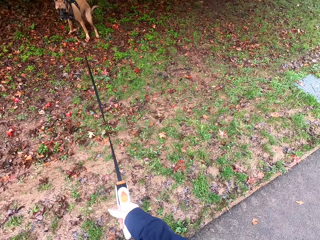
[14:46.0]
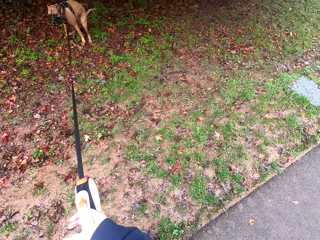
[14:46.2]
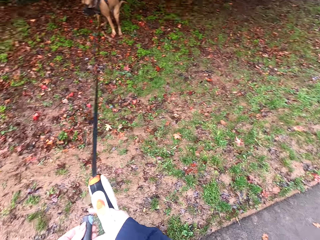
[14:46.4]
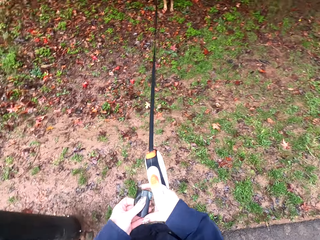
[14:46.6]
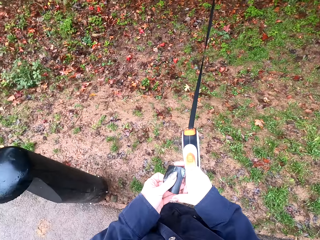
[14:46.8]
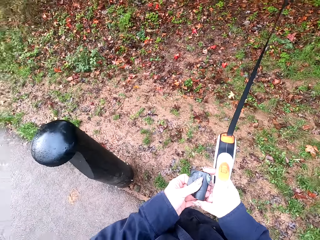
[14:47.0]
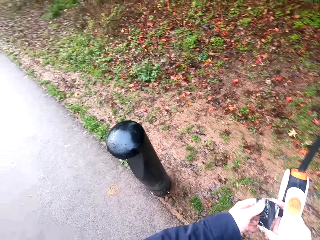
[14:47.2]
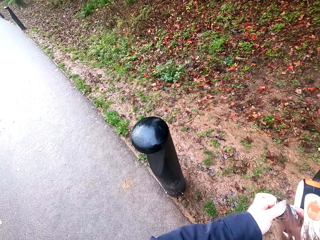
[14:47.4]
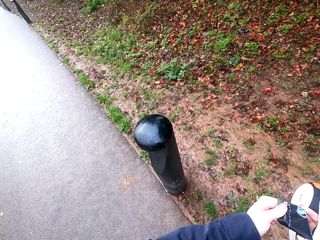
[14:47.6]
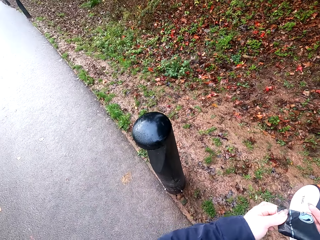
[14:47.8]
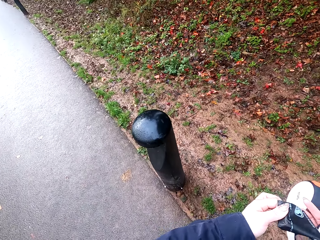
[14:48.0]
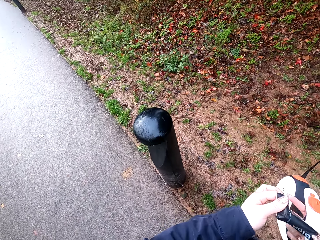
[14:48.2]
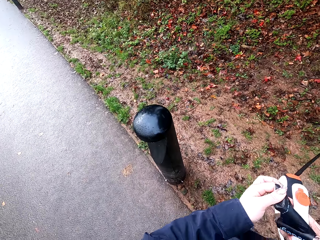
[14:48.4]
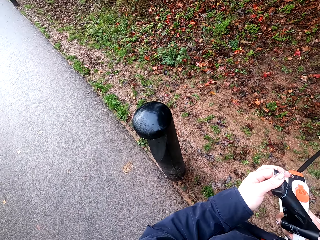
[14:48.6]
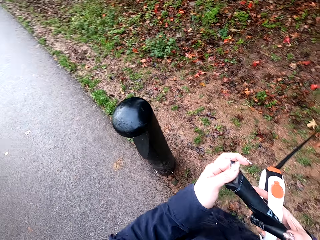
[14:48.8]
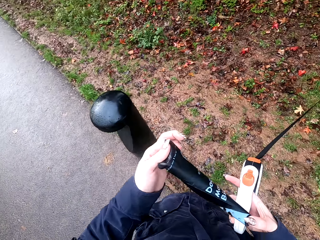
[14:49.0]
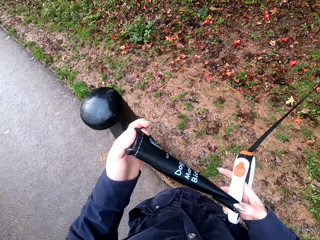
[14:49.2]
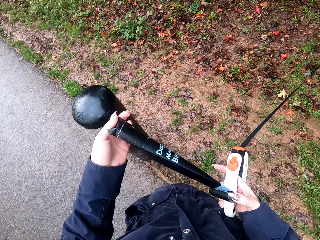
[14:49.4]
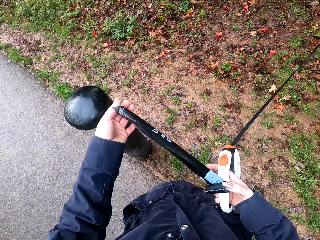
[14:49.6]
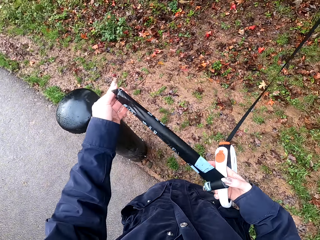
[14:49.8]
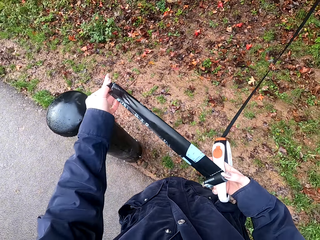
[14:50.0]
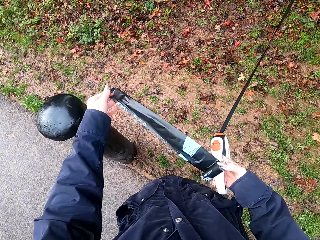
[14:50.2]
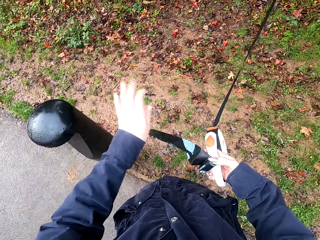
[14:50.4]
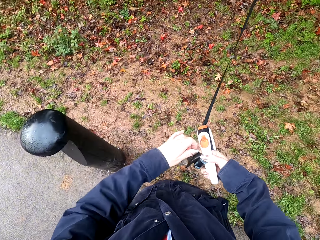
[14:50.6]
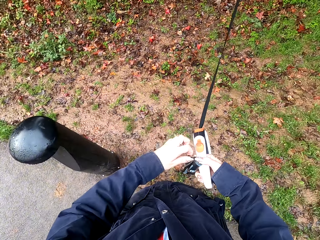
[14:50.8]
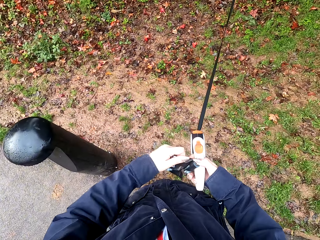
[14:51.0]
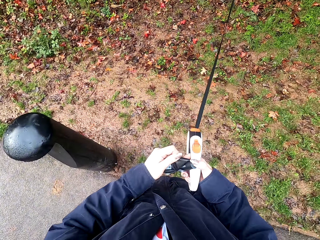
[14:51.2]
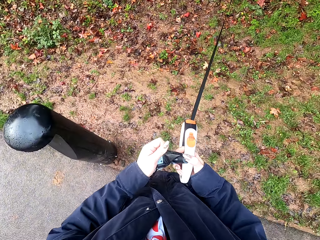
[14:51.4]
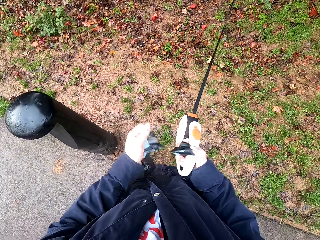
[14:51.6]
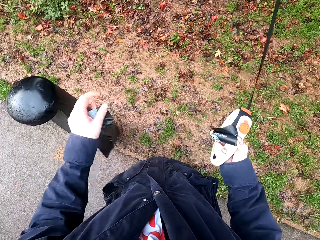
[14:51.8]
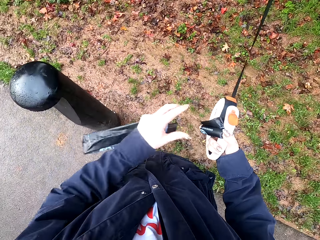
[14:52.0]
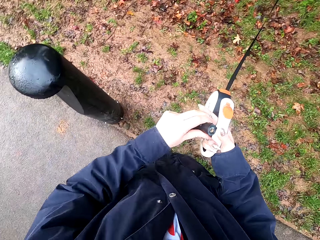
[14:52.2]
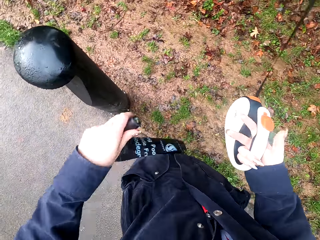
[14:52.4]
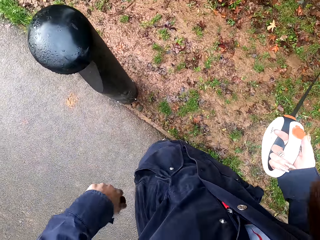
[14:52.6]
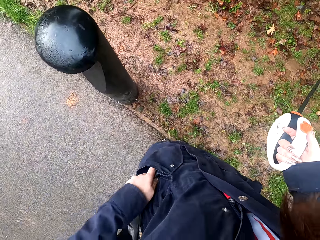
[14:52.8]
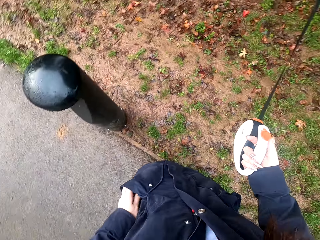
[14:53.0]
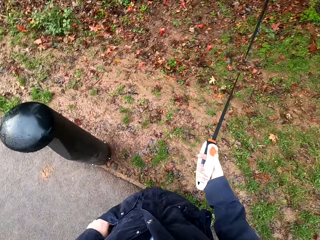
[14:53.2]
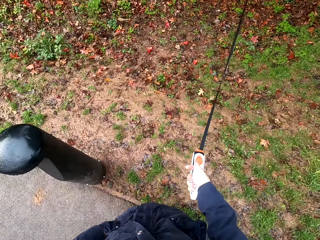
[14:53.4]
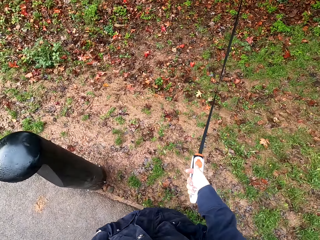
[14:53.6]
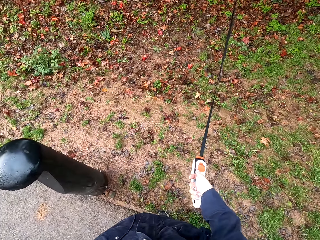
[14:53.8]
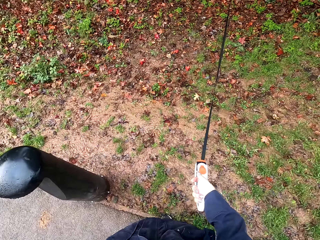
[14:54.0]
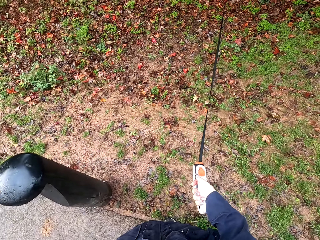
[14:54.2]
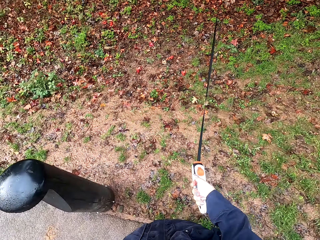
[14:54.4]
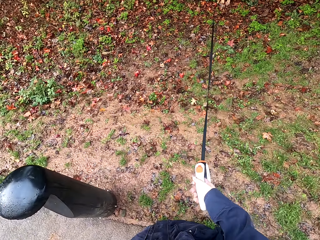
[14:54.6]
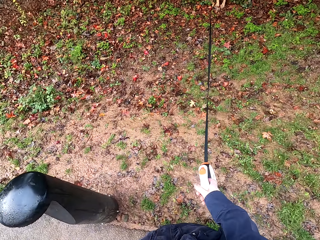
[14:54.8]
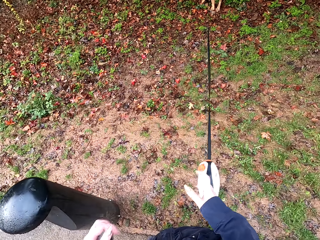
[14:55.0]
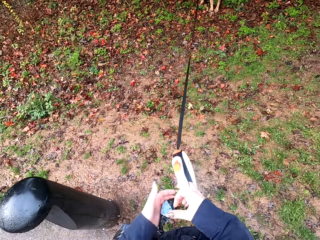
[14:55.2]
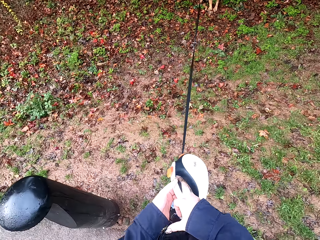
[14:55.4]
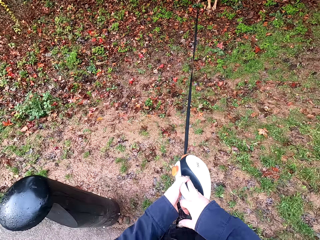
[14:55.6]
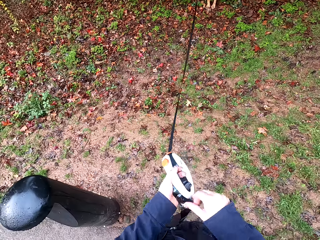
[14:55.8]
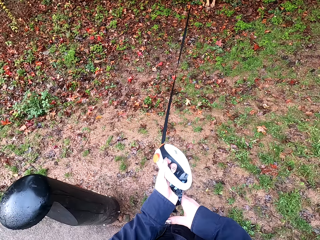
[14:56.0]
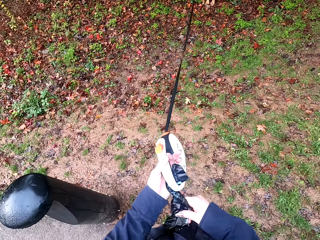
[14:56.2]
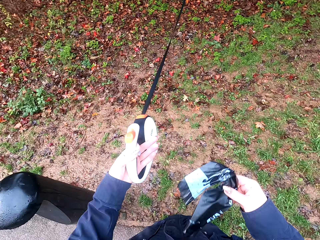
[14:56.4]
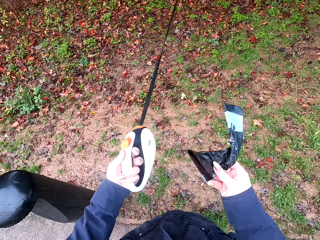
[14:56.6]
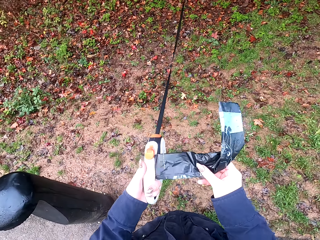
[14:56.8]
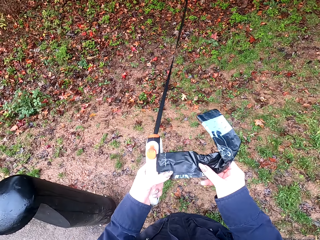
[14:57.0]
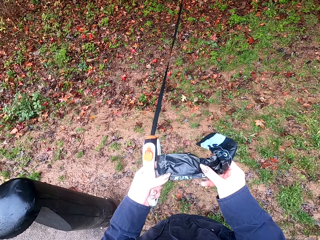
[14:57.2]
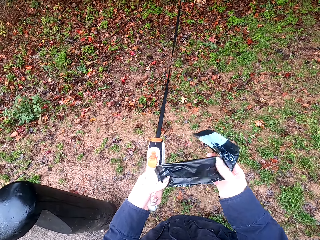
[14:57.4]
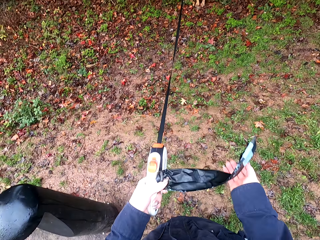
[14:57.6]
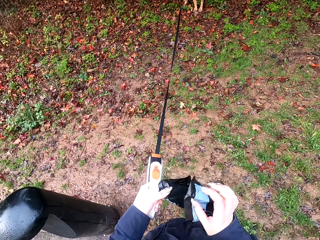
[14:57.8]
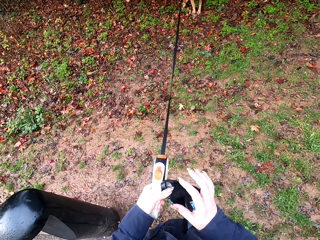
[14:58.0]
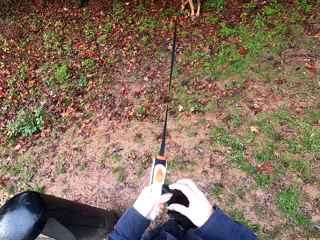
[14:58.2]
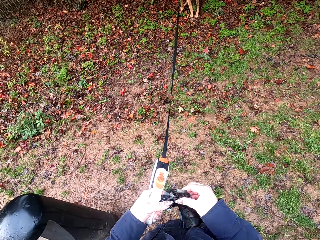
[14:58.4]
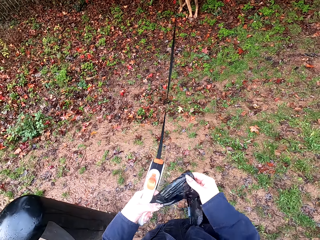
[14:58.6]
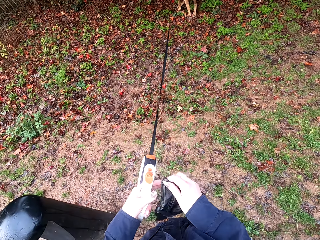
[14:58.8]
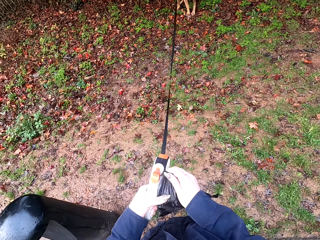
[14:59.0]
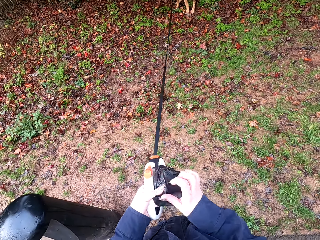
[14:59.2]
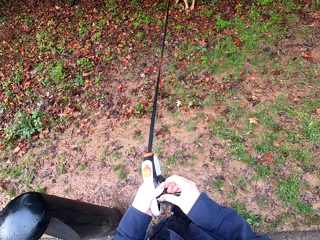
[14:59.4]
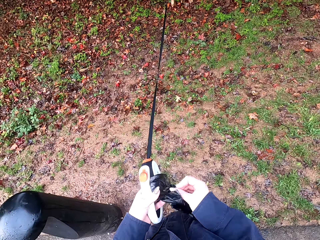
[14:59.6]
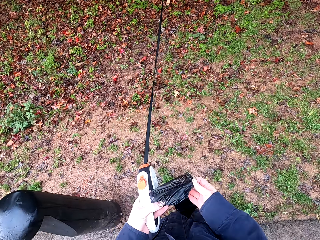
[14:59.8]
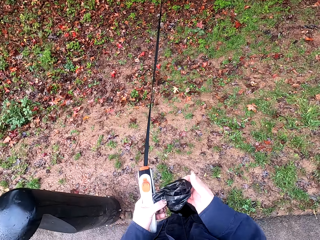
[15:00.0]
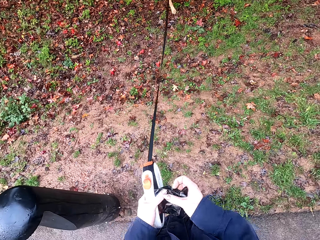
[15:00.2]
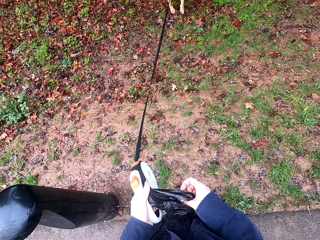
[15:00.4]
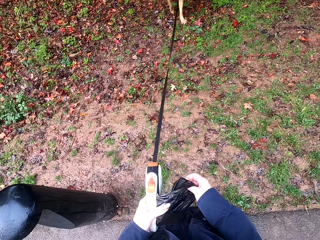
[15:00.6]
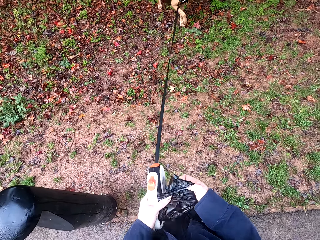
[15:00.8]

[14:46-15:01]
The camera wearer holds a nylon roll in her left hand. She extends the nylon roll in both hands. She stops on the road. She wraps the paper roll. She cuts off a piece of the nylon with her left hand. She picks the nylon roll in her right hand with her left hand. She puts the nylon roll in her pocket with her left hand. She passes the retractable dog lead from her right hand to her left hand. She picks the nylon in her left hand with her right hand. She holds the nylon with both hands. She opens the nylon with both hands.

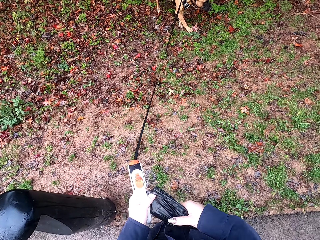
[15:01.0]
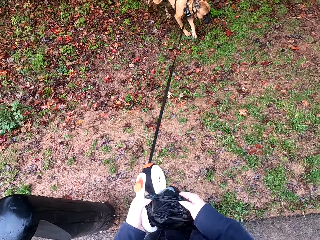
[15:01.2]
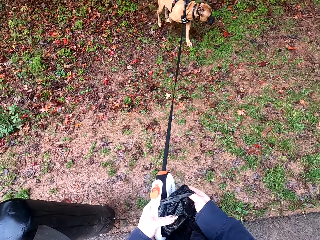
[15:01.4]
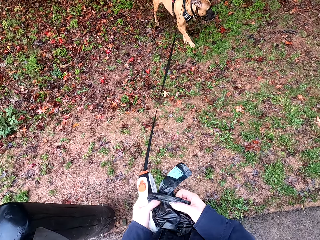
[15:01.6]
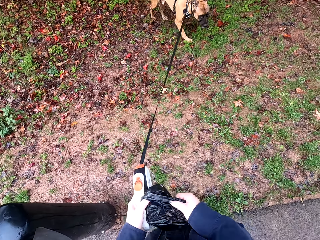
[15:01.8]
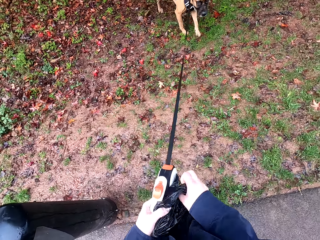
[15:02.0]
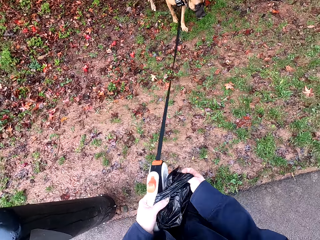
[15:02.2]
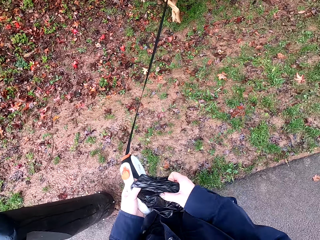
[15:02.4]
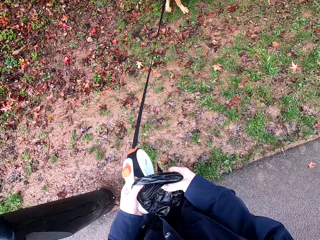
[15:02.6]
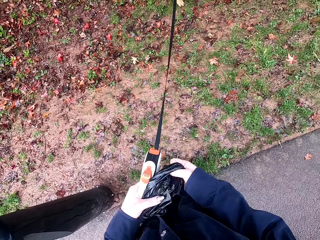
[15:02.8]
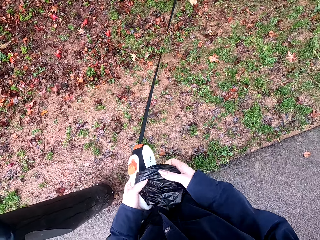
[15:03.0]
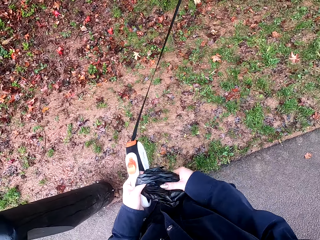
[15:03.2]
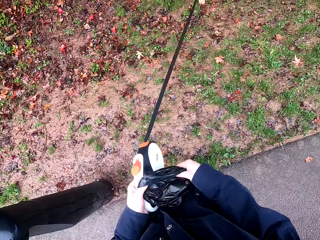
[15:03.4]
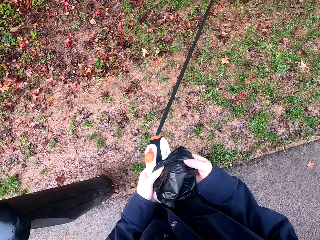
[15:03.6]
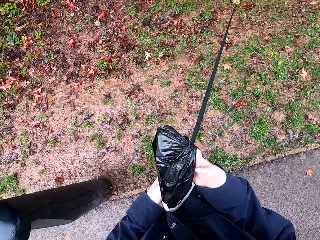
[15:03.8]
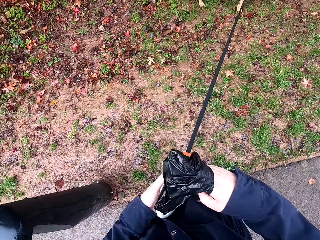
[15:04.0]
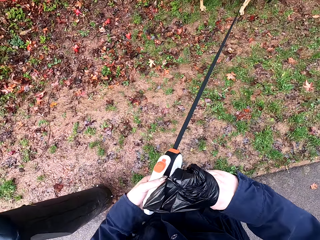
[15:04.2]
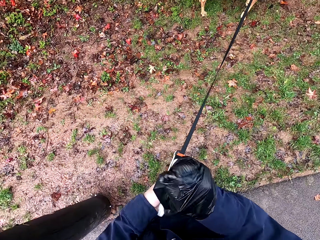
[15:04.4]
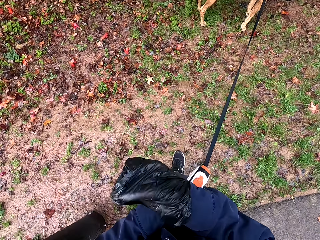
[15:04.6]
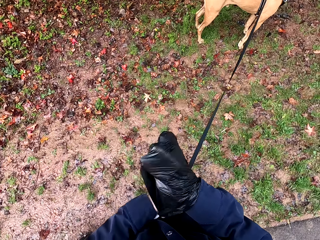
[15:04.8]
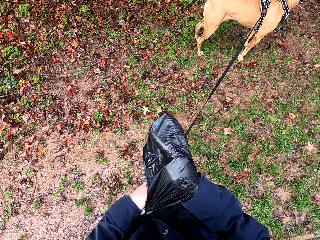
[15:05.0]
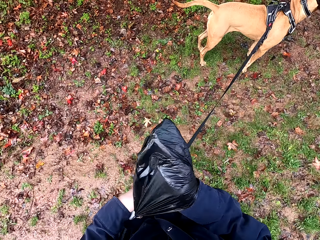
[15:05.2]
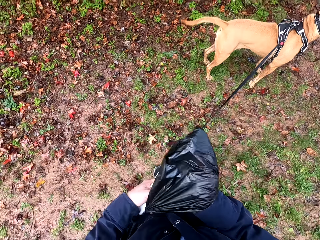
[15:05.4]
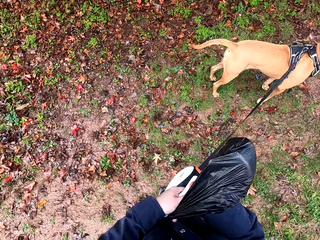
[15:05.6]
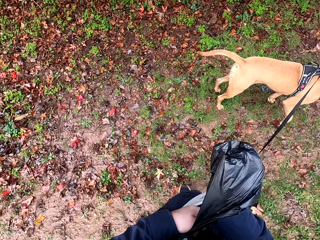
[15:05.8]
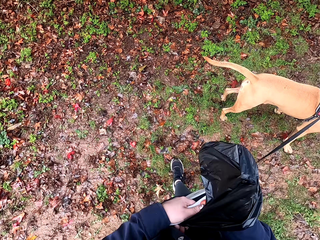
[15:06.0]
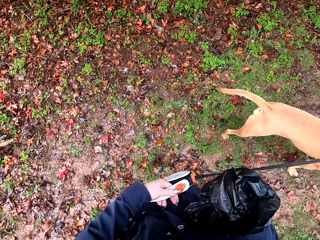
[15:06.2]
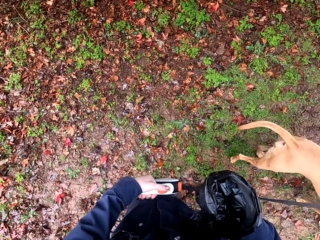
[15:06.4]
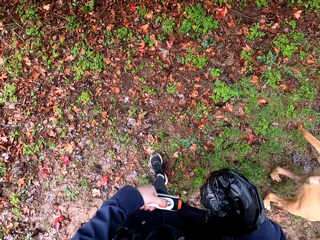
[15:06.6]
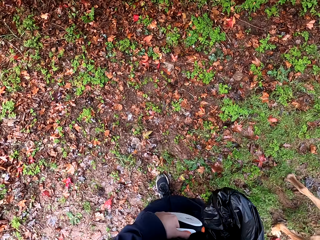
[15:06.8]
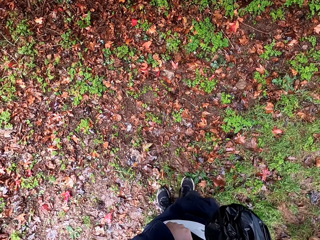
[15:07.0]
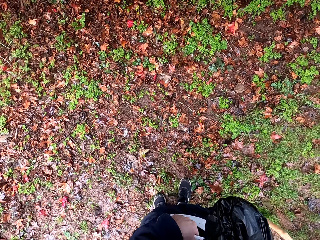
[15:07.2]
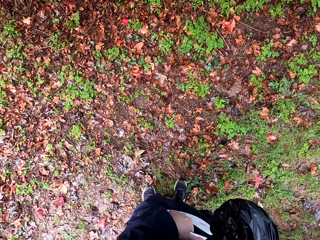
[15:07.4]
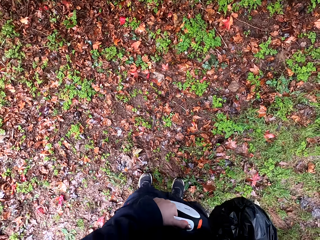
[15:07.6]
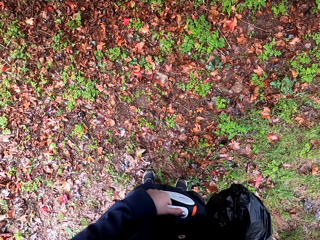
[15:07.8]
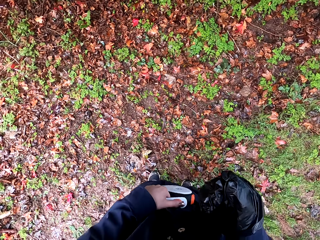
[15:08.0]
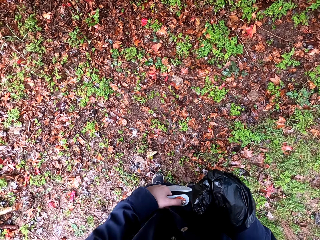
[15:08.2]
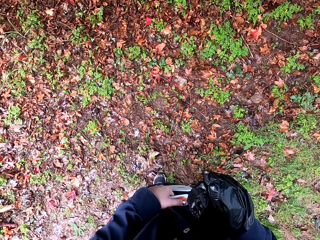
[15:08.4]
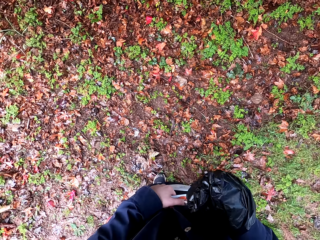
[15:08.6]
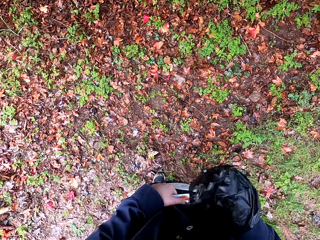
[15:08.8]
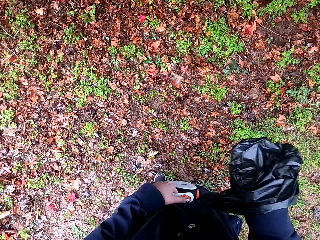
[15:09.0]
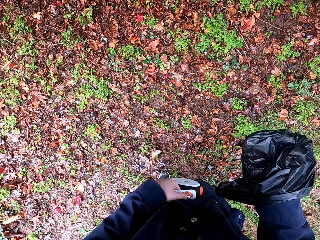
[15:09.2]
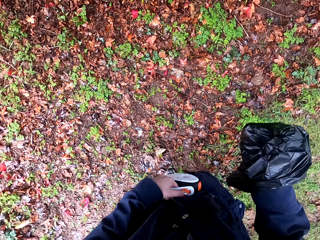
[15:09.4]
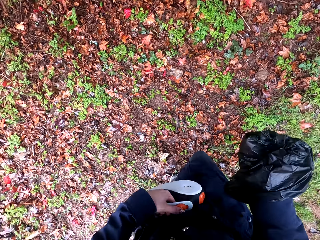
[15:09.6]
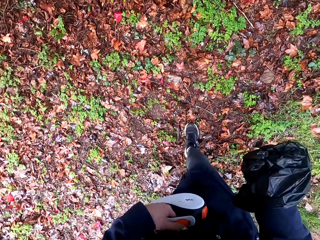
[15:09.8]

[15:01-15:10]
The camera wearer wears the nylon in her right hand.
